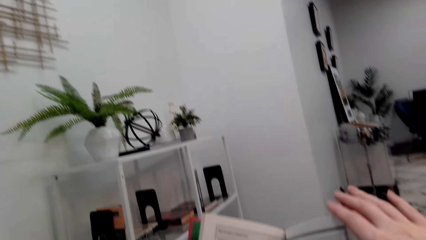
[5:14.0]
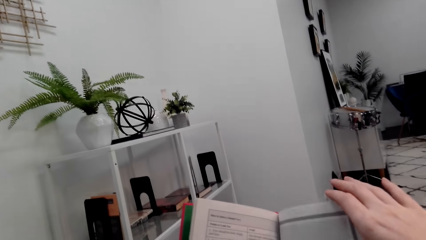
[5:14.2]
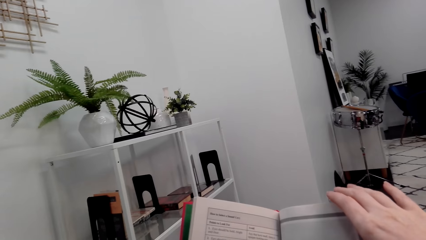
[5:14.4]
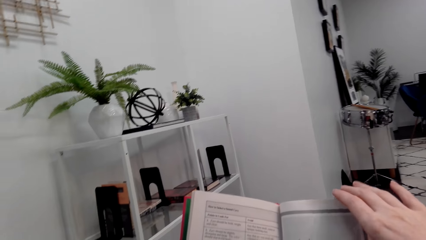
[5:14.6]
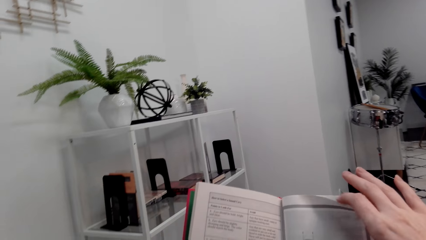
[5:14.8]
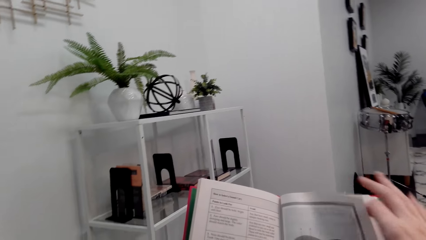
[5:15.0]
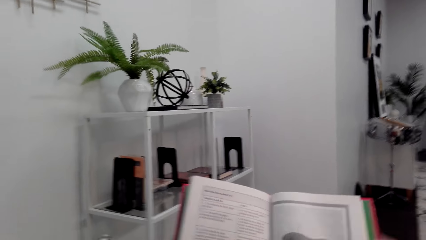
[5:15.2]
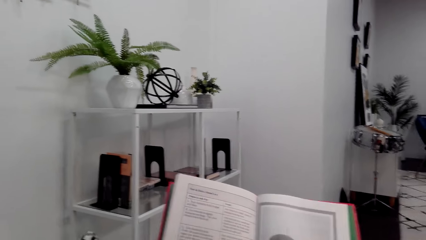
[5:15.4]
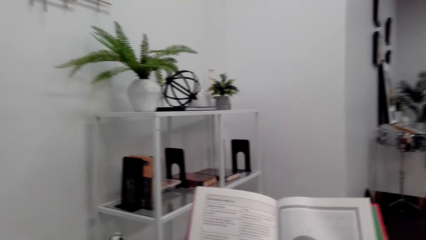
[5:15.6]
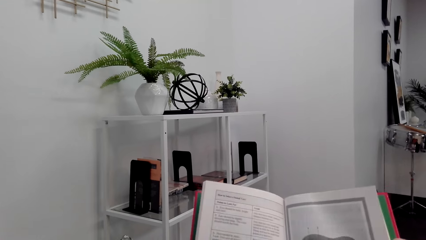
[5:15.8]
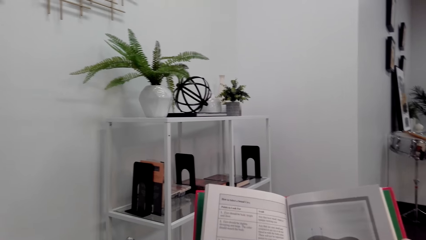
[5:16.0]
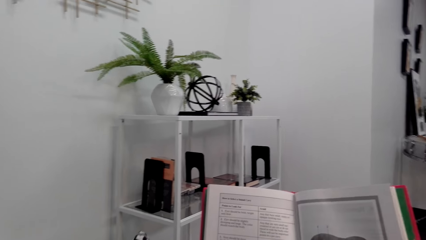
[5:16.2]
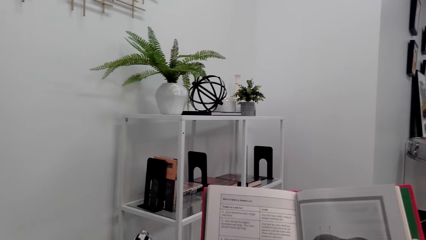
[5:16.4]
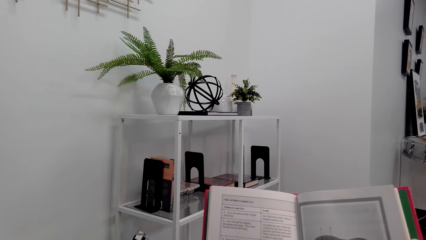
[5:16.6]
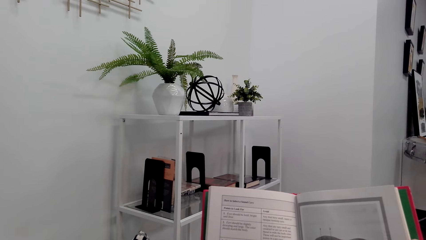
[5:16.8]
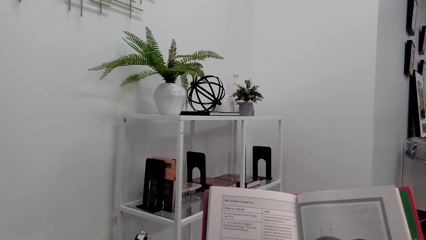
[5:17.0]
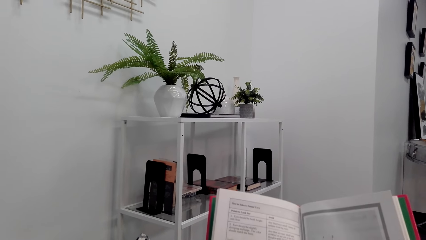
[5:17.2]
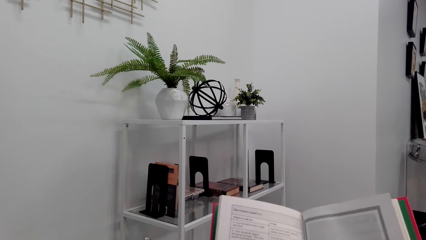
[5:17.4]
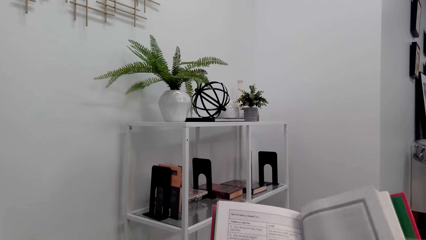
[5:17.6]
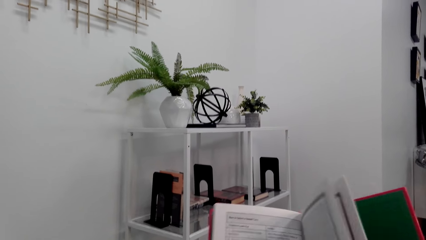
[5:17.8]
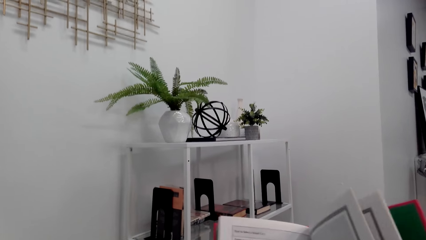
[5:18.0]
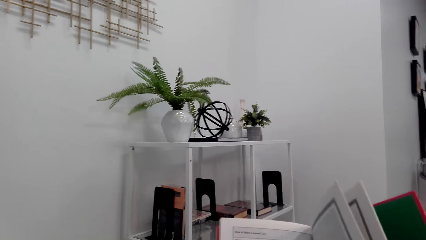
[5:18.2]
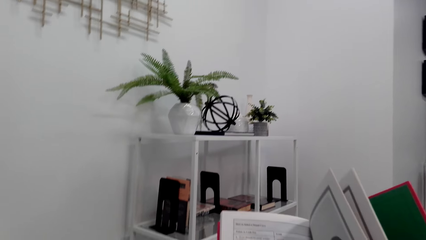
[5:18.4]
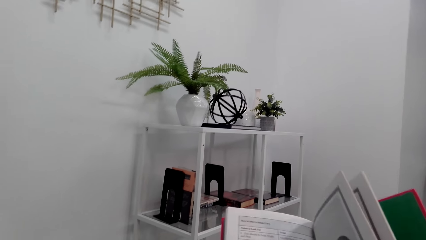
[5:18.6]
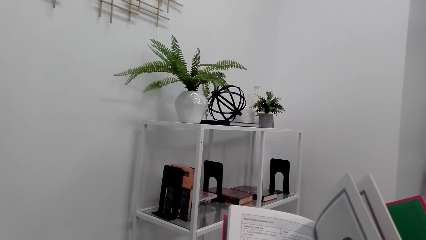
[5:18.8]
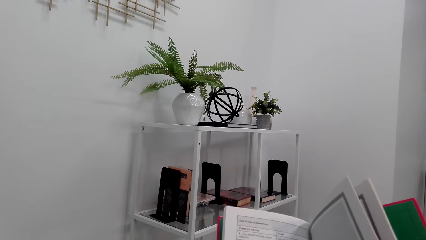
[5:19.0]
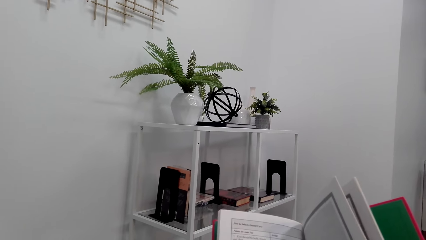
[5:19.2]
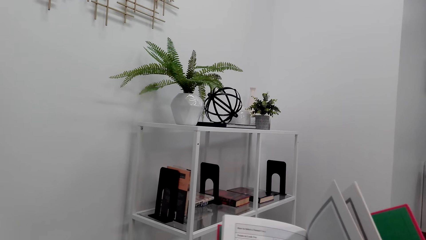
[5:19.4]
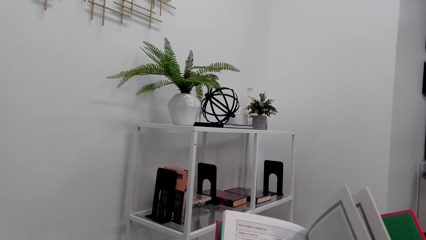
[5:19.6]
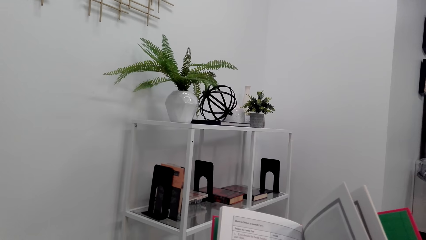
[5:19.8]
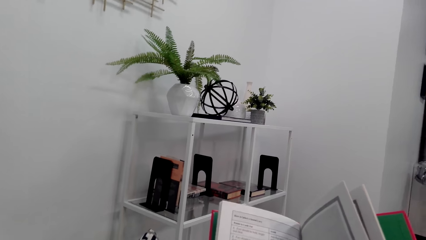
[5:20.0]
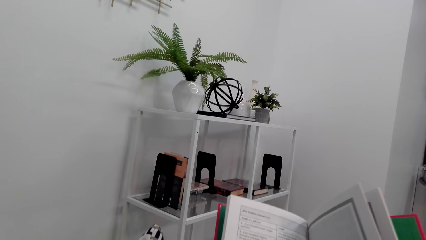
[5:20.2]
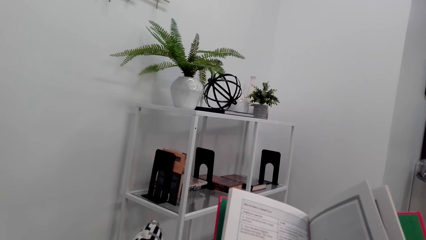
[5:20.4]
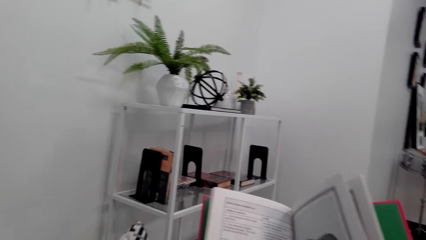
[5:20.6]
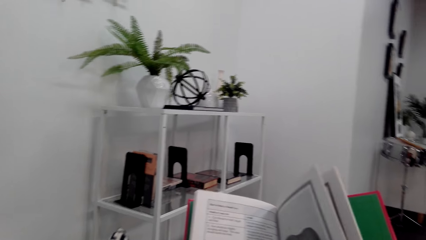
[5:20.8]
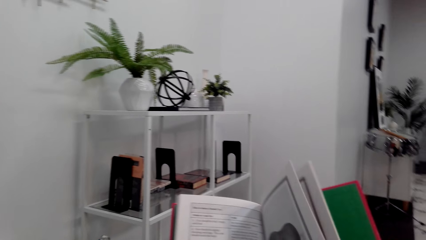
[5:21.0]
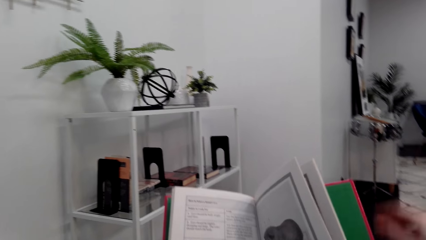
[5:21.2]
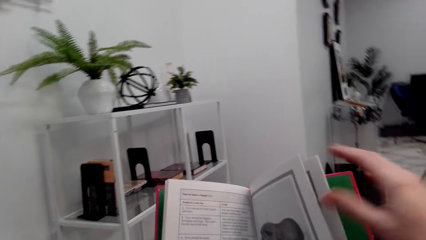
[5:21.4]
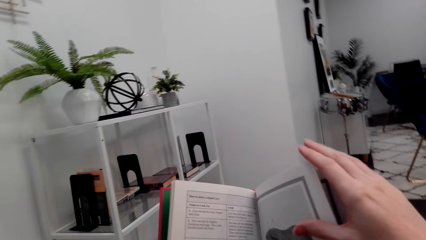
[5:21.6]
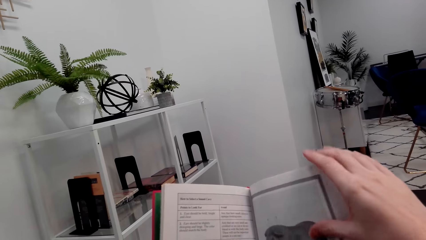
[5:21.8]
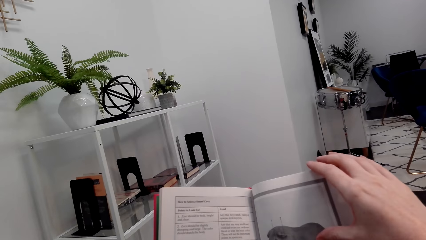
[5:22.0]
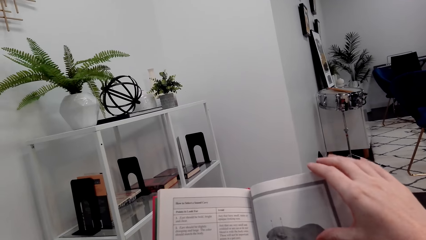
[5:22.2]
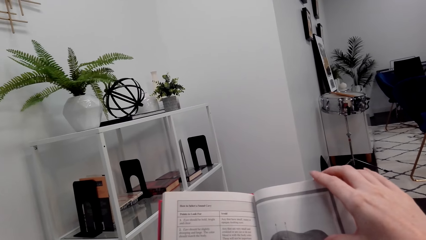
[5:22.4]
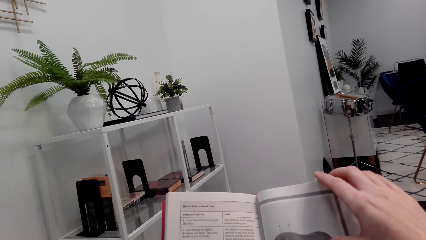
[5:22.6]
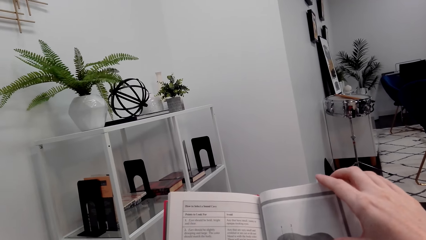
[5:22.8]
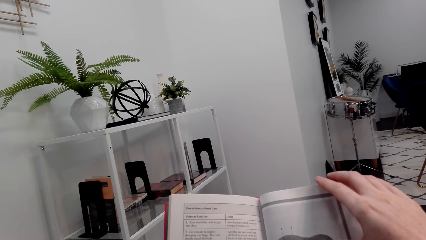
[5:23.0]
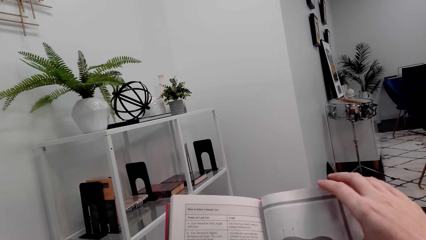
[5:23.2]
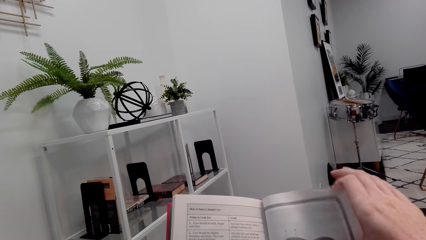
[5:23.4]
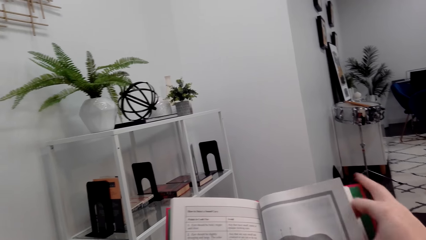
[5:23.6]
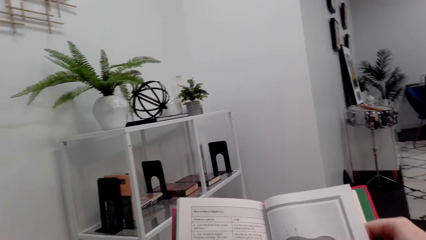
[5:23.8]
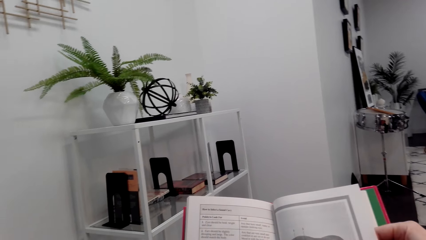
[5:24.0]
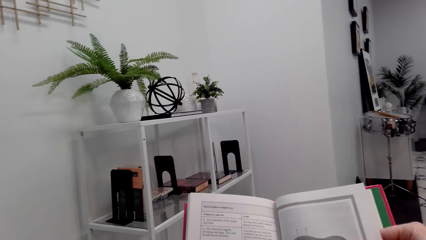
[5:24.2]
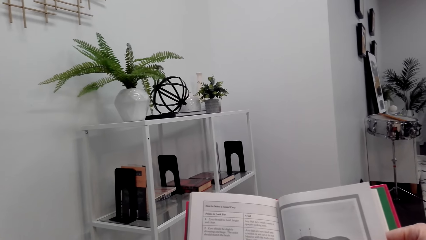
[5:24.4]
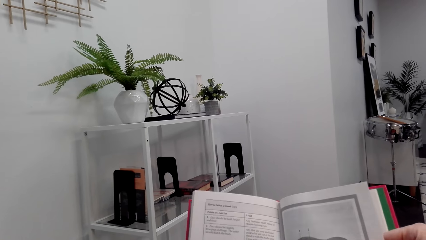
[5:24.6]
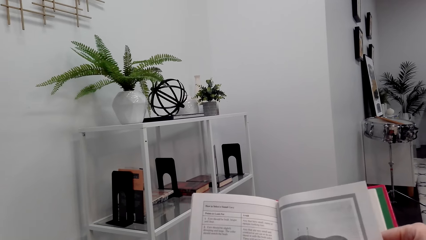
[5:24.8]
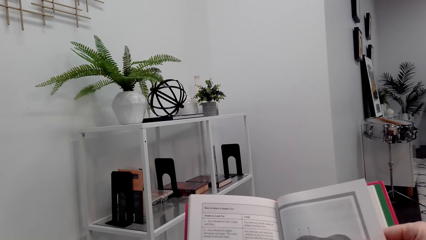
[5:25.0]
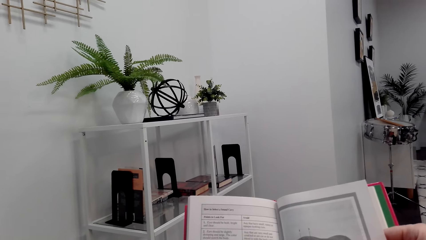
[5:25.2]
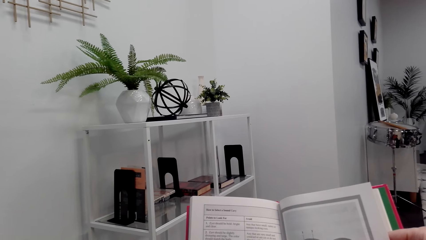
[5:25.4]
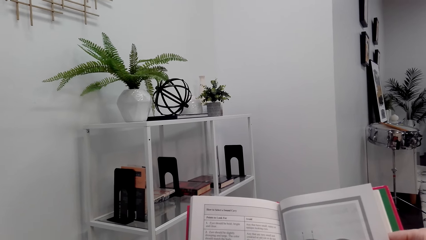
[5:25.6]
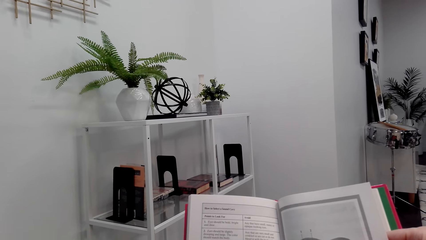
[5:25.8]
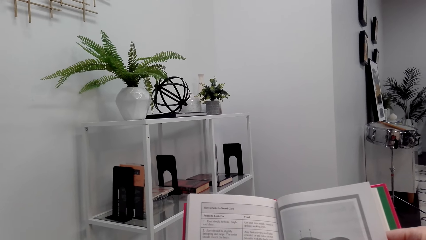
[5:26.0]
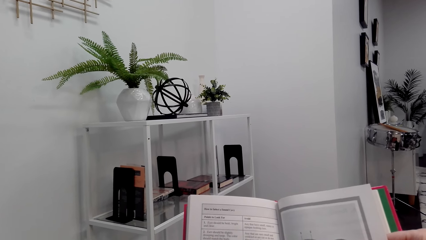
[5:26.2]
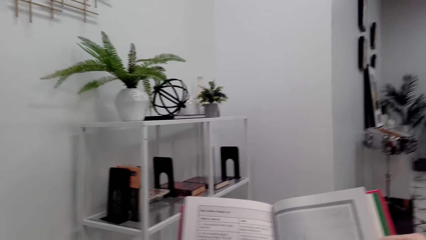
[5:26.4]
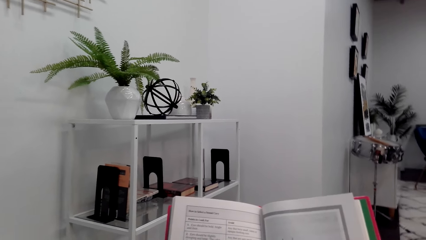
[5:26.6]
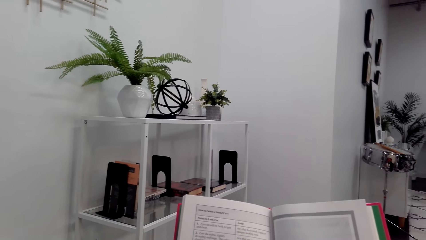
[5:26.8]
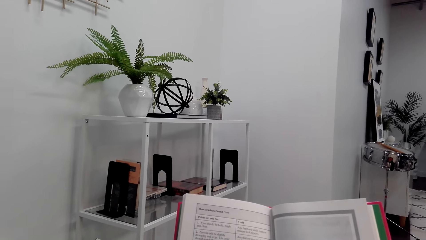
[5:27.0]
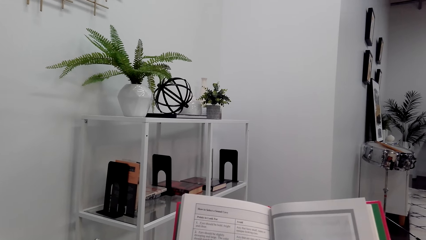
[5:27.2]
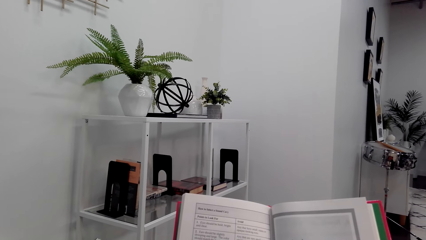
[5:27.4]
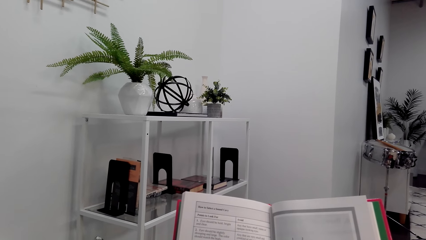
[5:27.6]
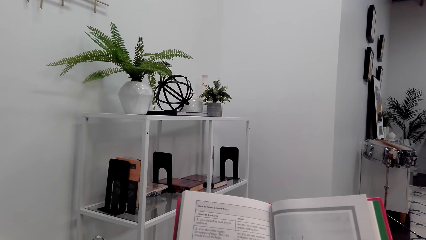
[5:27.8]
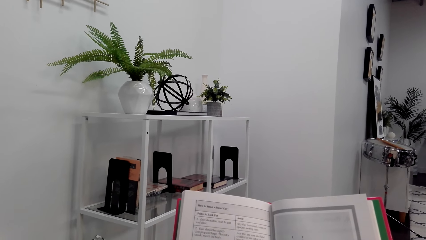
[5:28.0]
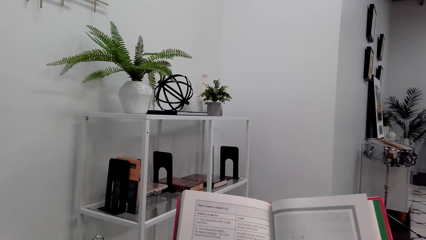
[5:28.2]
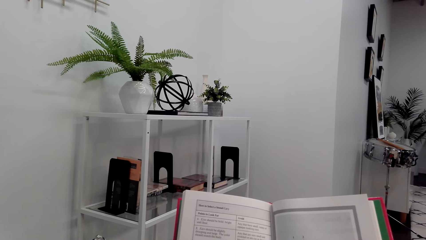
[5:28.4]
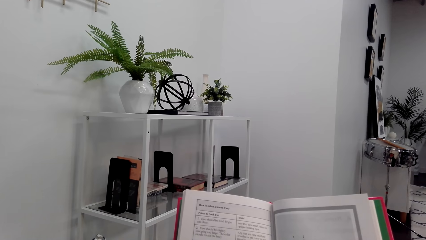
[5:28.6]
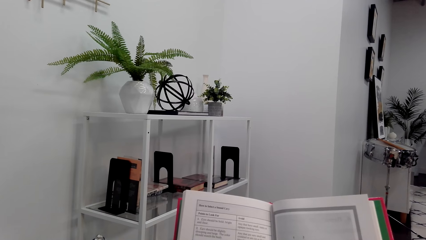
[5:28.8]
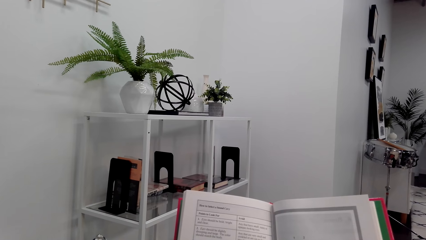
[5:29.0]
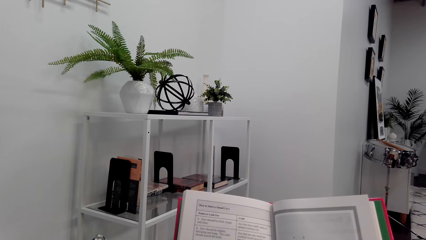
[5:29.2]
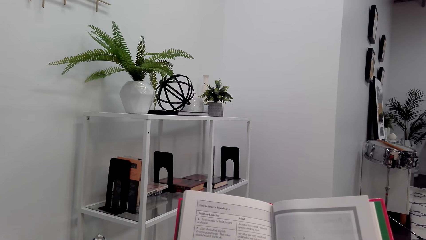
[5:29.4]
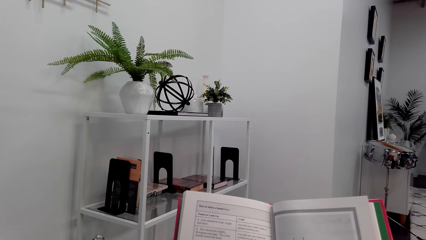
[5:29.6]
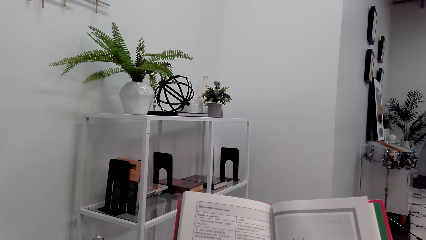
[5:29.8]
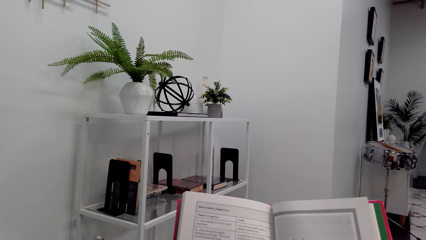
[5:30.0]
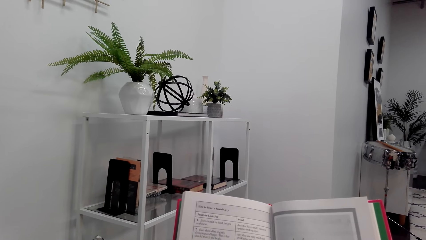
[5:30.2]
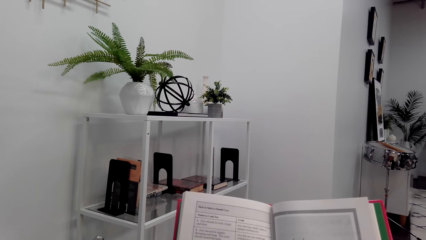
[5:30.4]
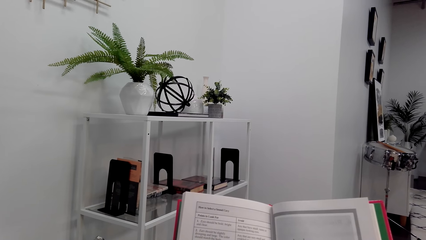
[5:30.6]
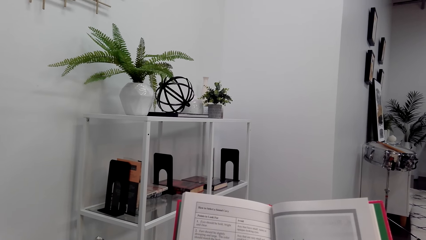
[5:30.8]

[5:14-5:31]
The camera wearer holds a page of the book. They unhand the page of the book. They hold a page of the book. They read the book.
